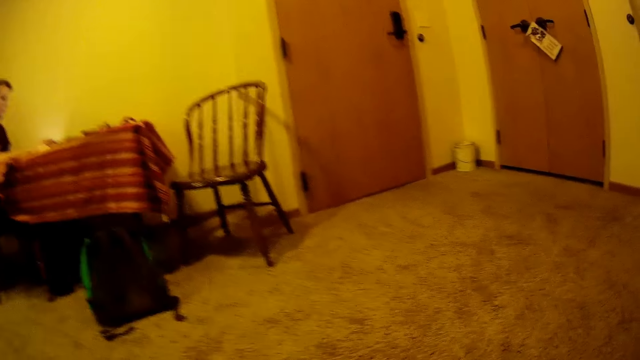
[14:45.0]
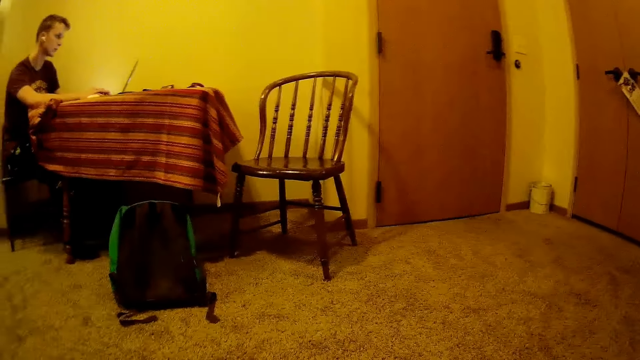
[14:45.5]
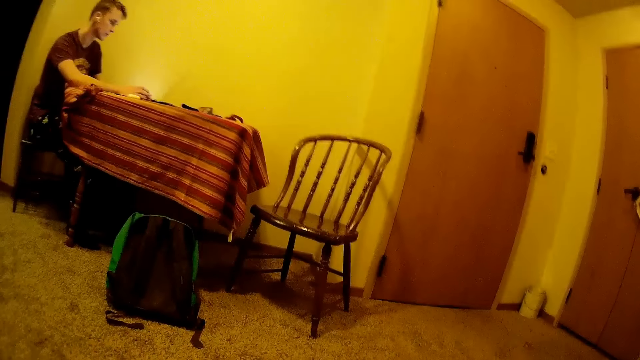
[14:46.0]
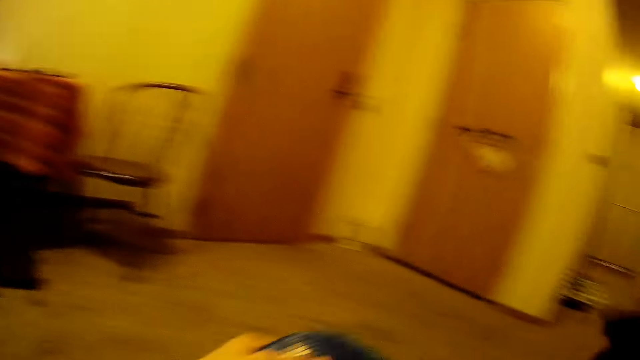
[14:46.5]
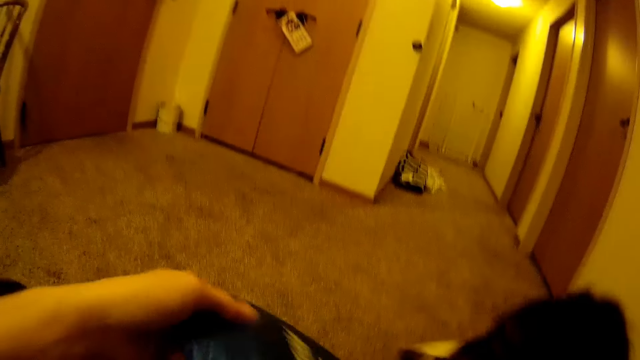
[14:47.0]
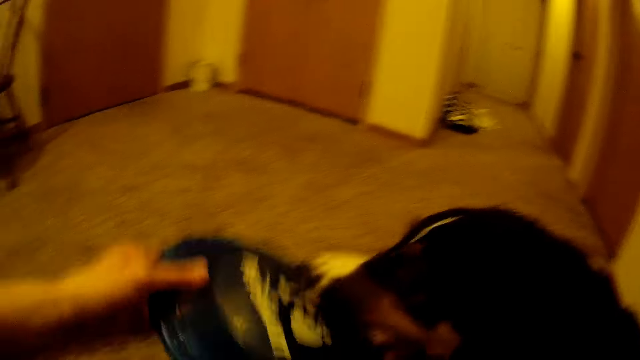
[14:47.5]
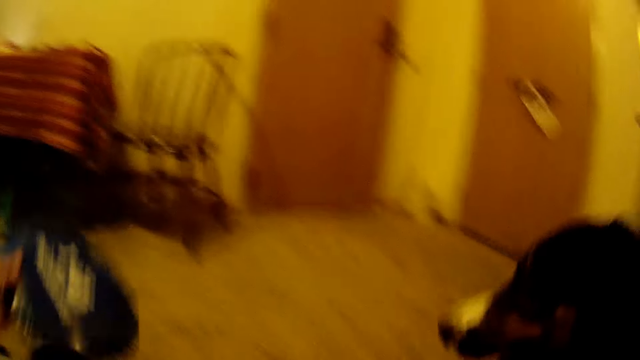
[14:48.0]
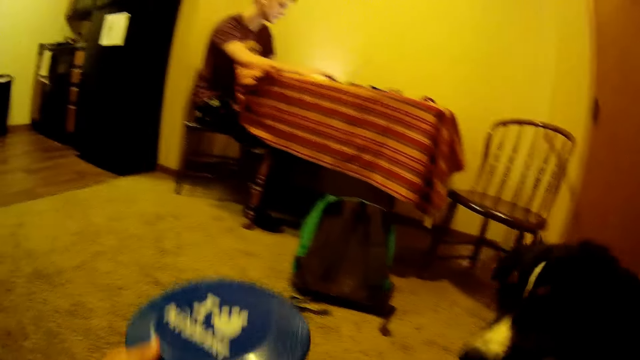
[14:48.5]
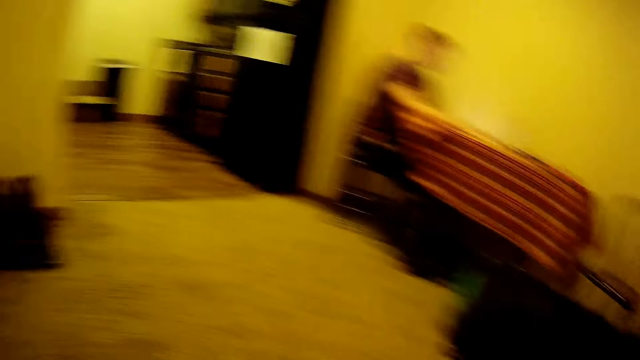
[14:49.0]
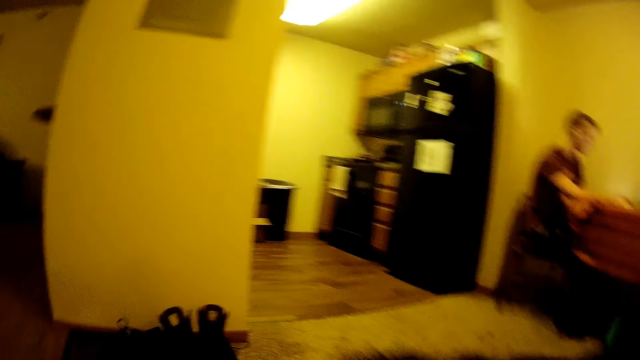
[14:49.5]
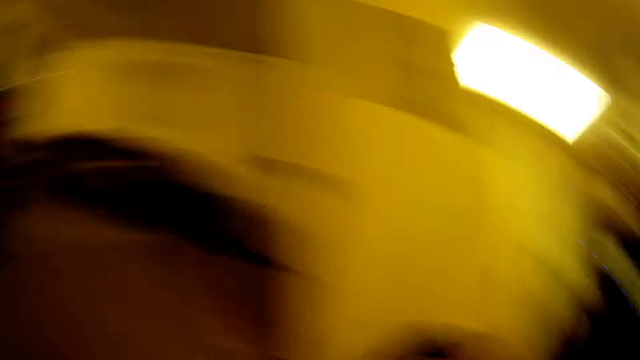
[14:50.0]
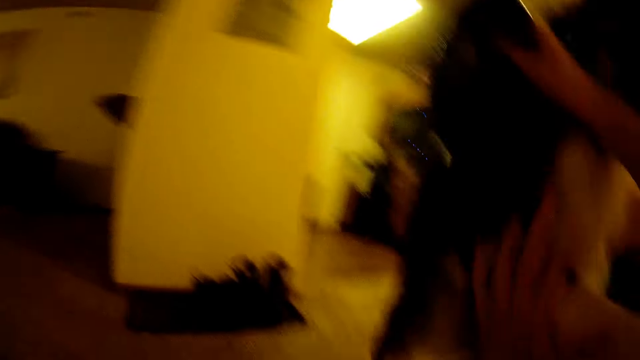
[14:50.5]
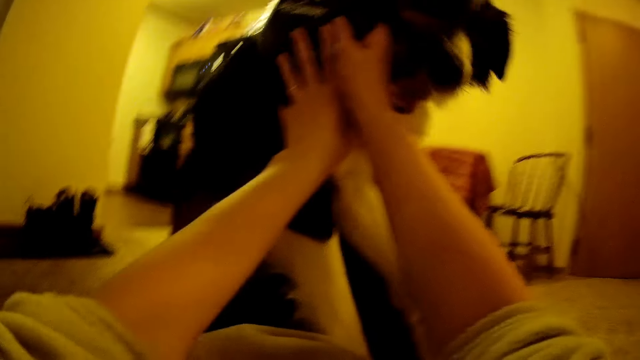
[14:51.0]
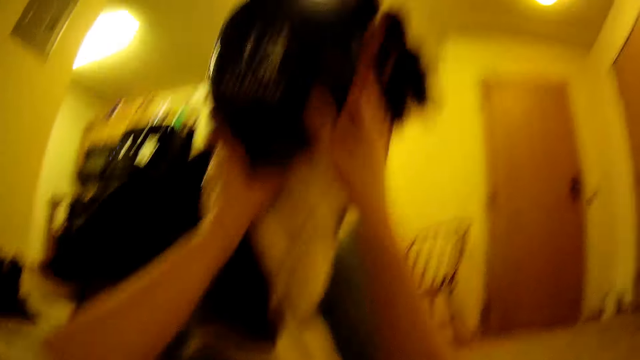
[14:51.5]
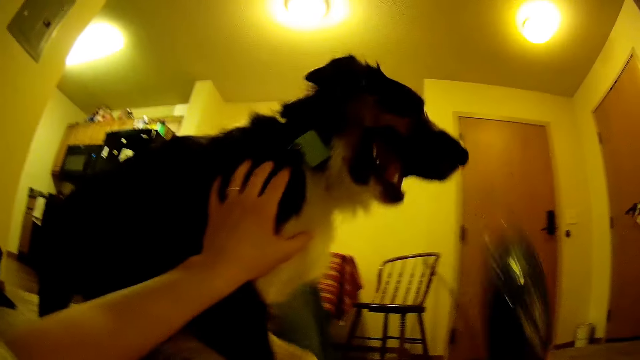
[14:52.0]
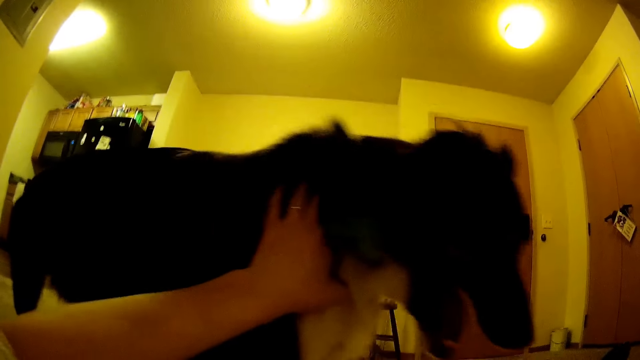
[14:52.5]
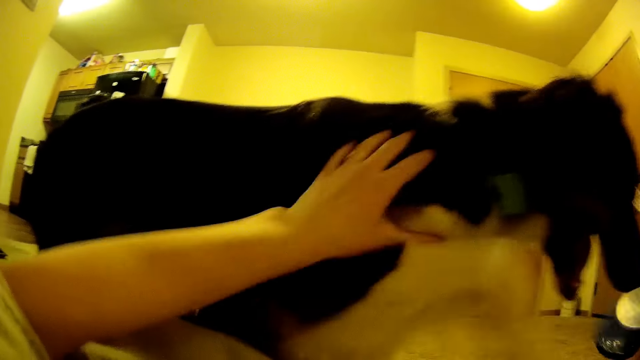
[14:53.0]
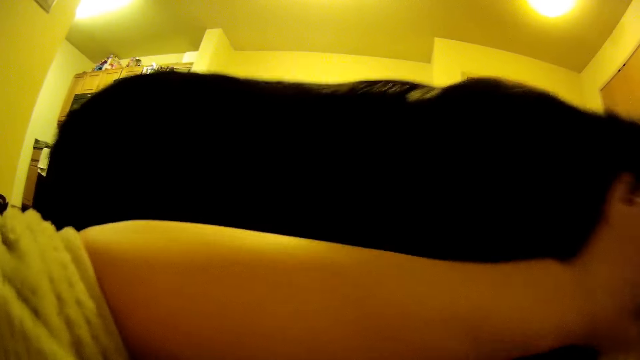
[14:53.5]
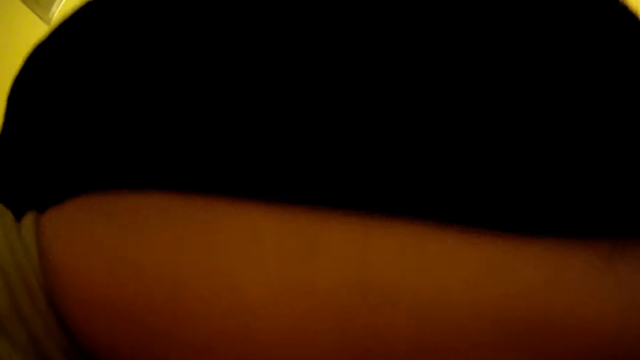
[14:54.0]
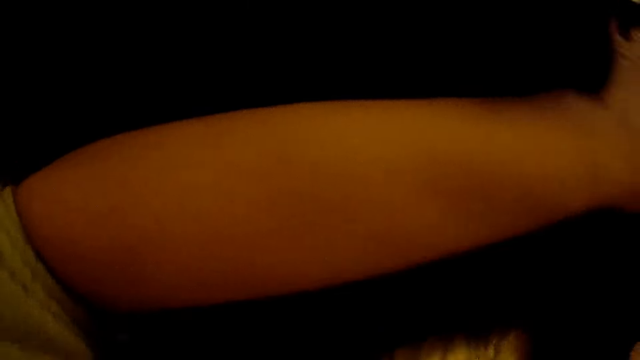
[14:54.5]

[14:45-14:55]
The camera wearer holds the dog. They move a hand. They move the disk. They turn around. They hold the dog. They move the disk aside.

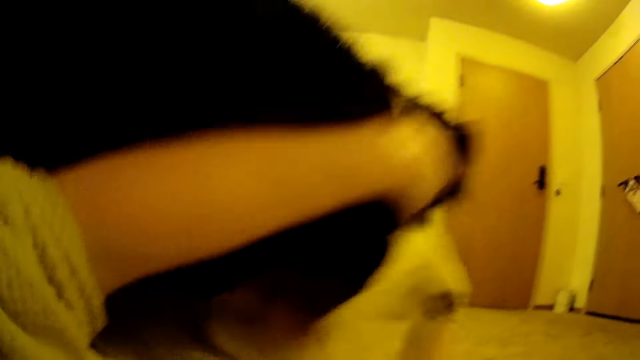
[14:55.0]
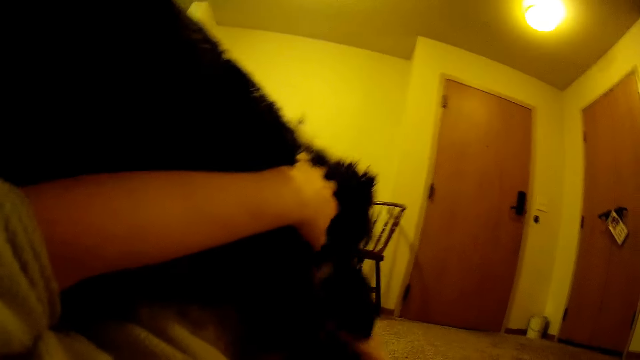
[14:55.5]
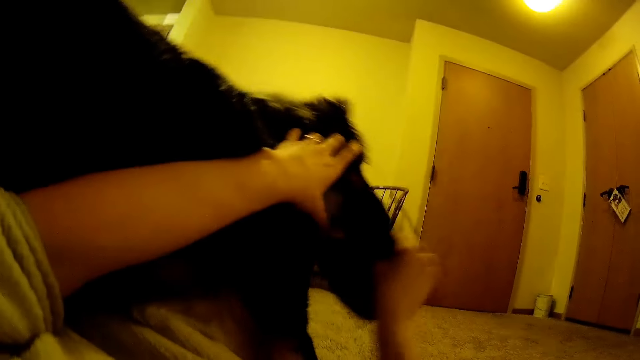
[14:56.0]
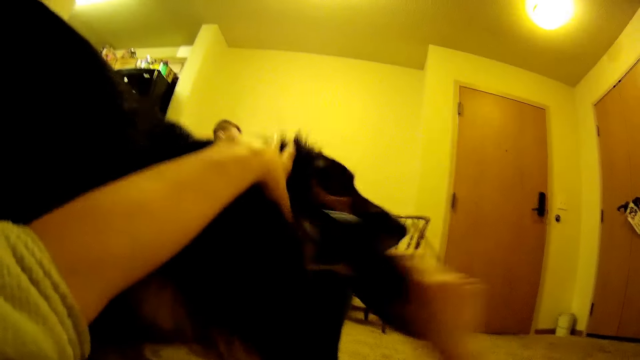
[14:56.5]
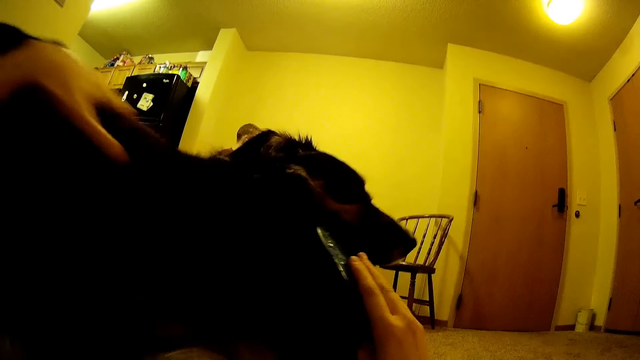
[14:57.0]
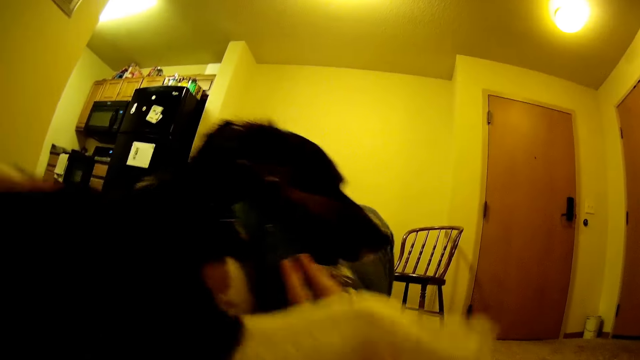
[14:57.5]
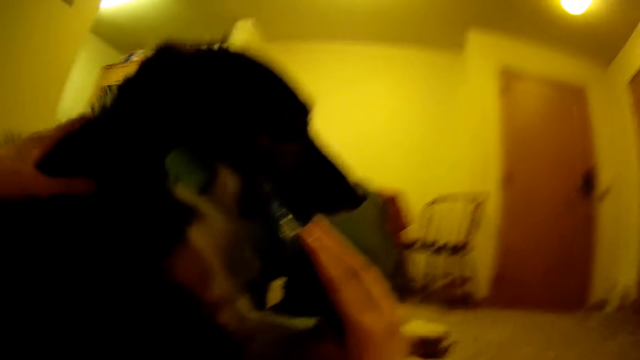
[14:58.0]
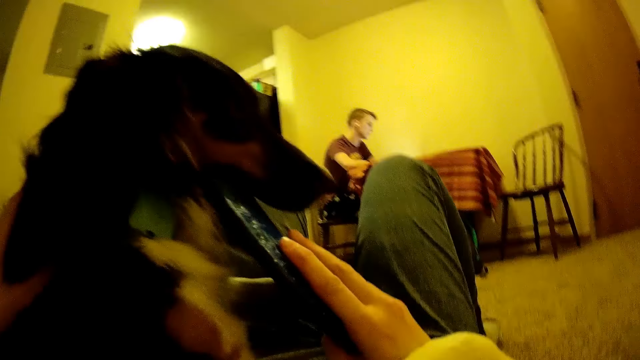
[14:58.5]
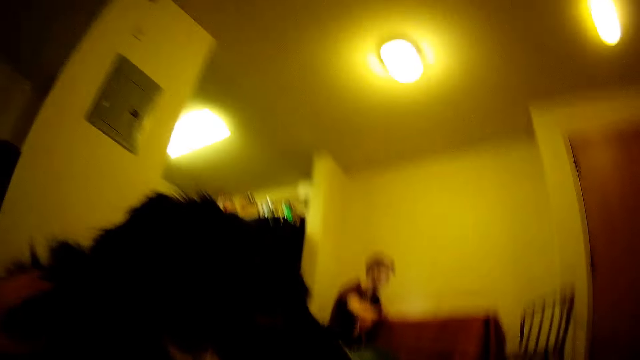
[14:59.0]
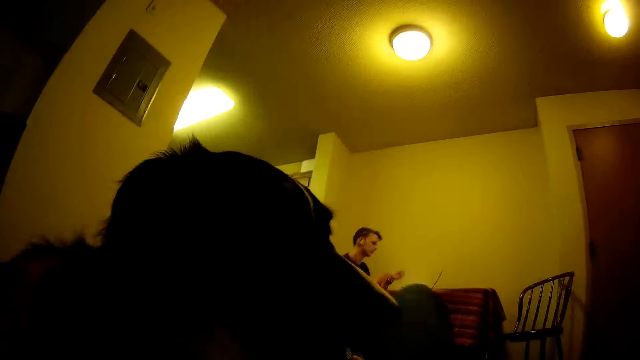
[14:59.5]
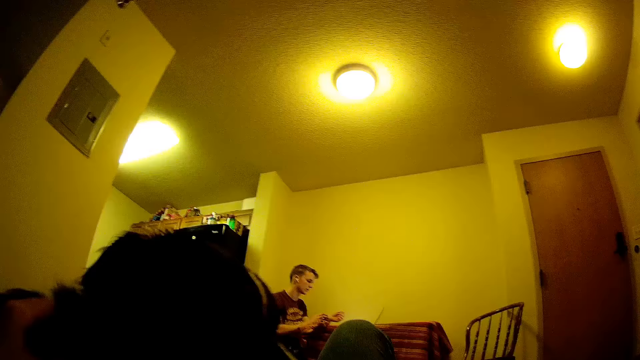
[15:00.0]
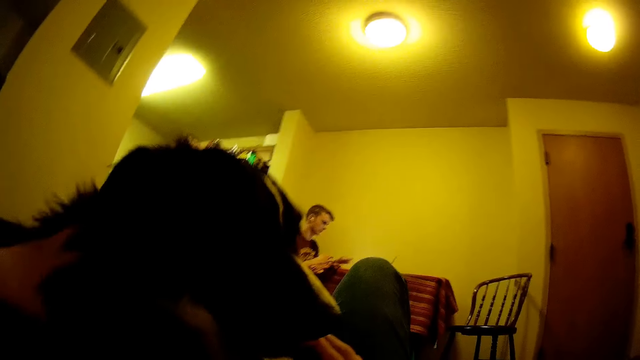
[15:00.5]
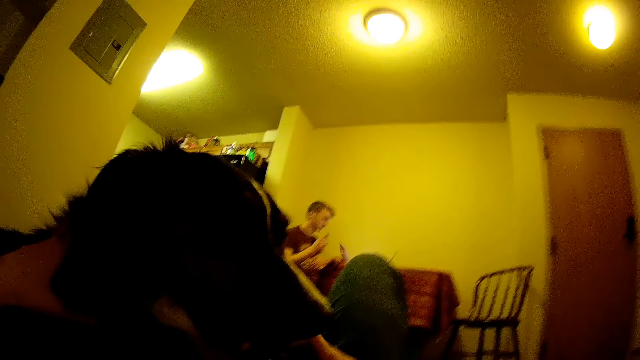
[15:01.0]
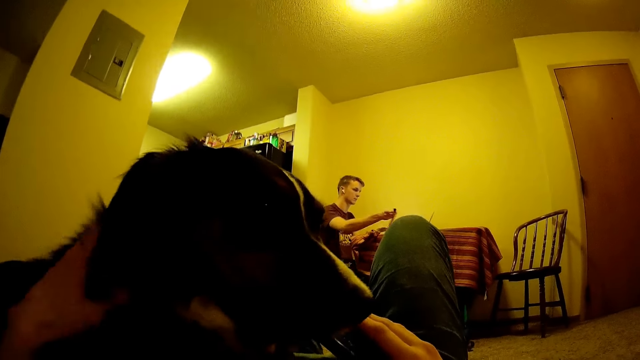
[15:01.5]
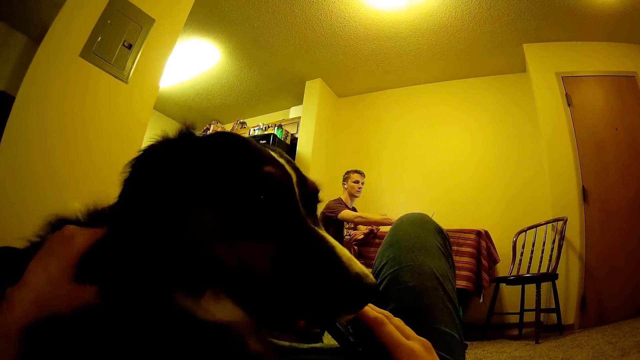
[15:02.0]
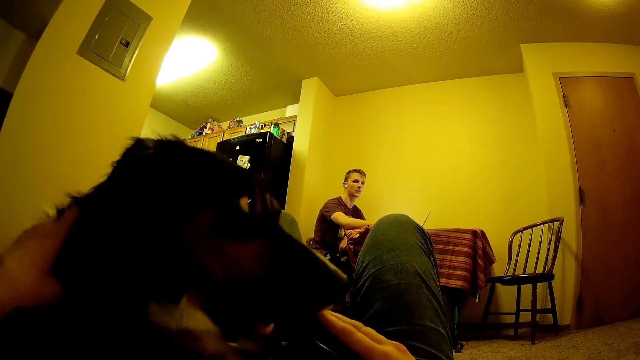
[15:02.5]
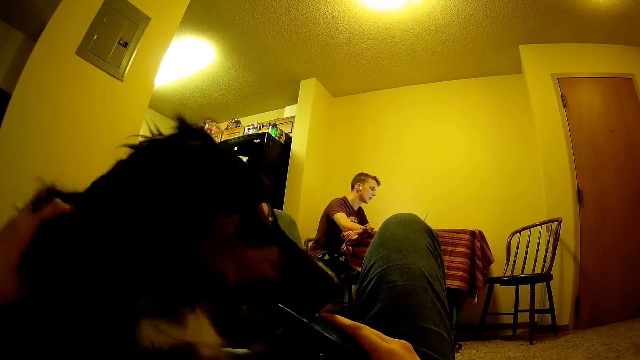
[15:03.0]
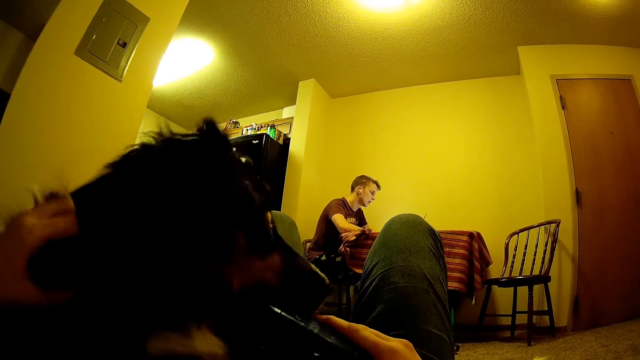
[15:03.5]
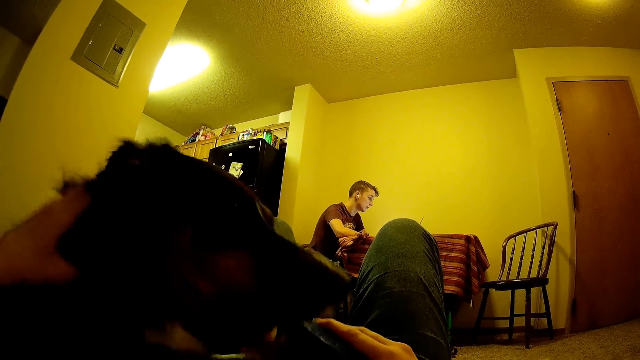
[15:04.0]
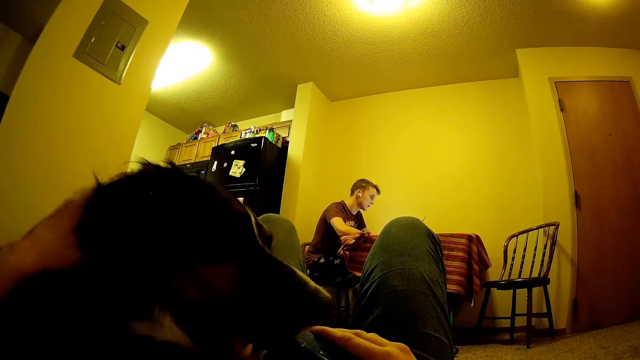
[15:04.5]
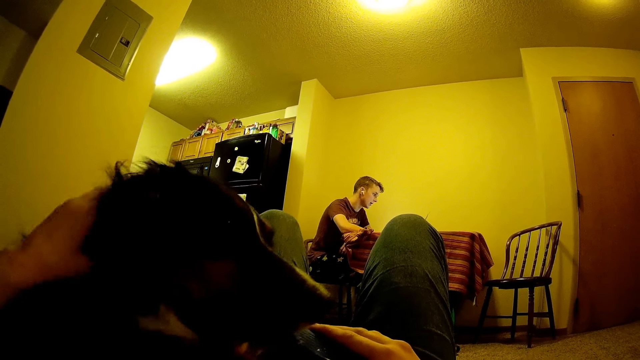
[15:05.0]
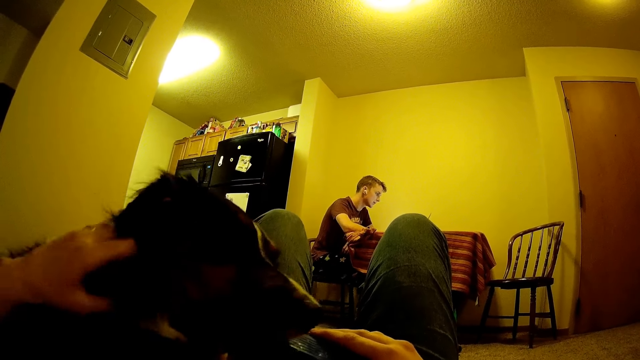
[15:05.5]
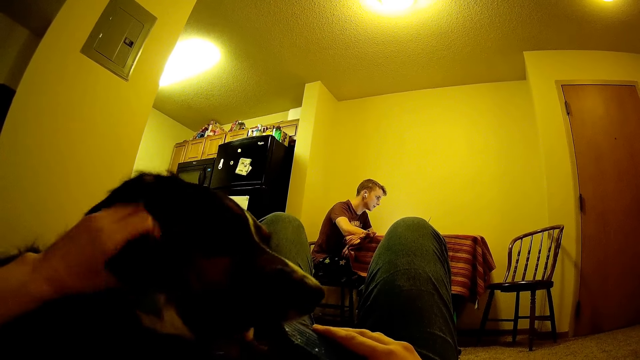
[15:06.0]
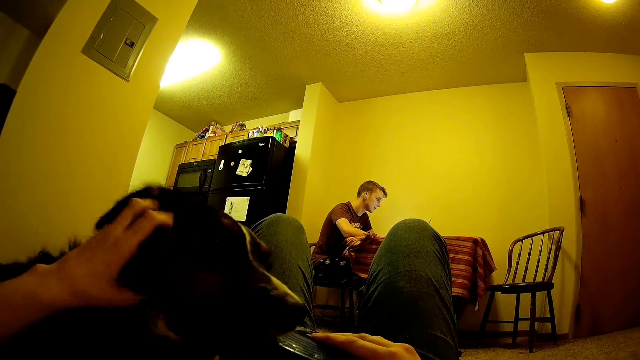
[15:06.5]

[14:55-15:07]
The camera wearer pulls the disk. They touch the dog and play with the dog.
